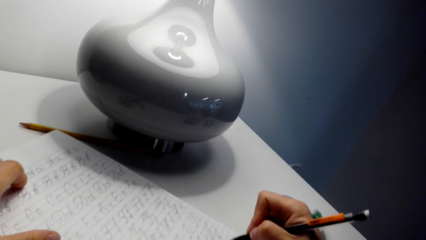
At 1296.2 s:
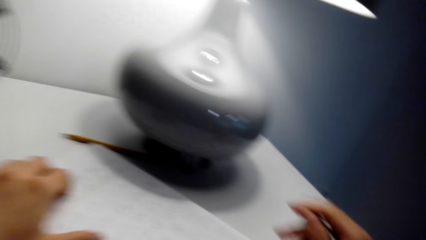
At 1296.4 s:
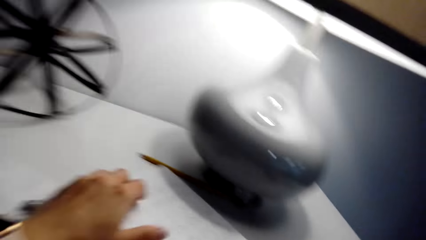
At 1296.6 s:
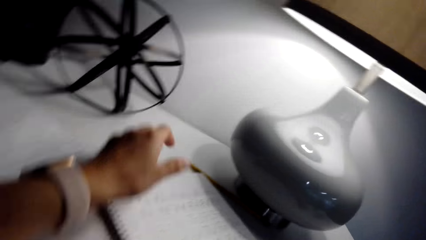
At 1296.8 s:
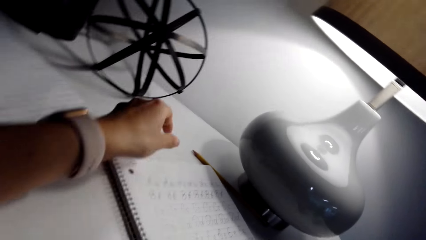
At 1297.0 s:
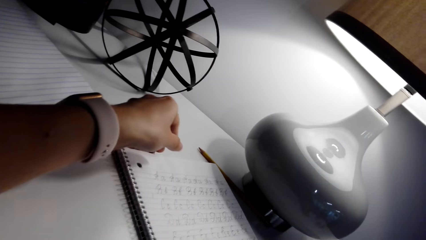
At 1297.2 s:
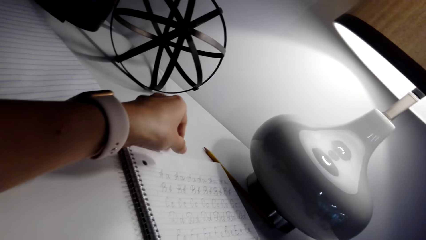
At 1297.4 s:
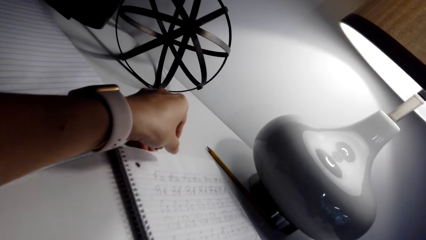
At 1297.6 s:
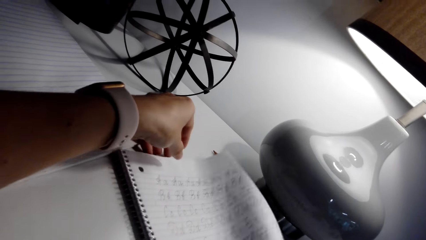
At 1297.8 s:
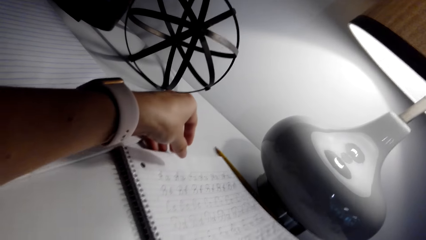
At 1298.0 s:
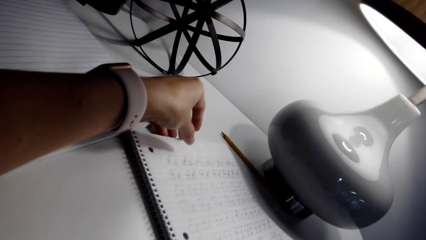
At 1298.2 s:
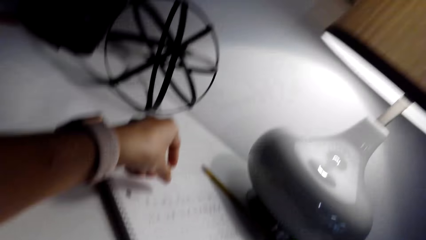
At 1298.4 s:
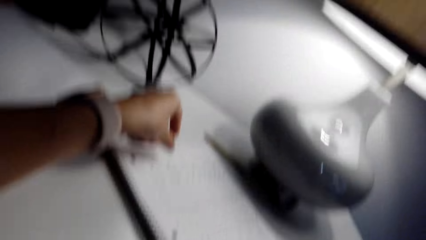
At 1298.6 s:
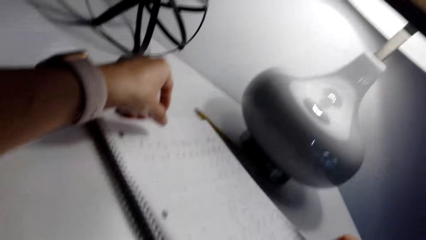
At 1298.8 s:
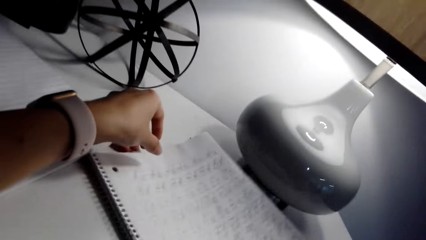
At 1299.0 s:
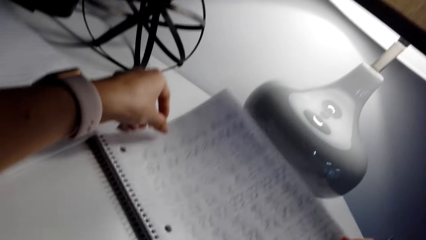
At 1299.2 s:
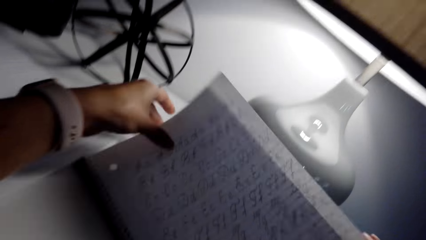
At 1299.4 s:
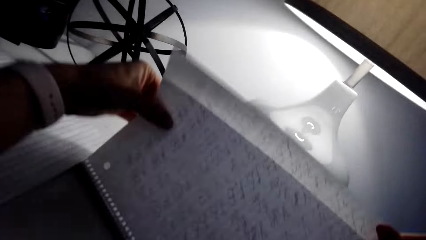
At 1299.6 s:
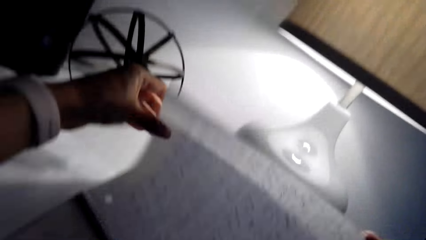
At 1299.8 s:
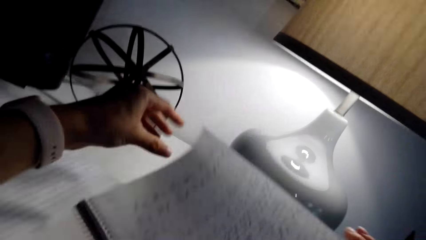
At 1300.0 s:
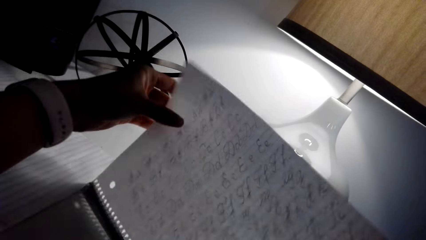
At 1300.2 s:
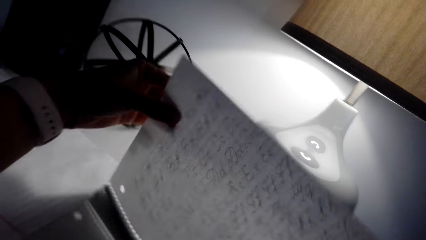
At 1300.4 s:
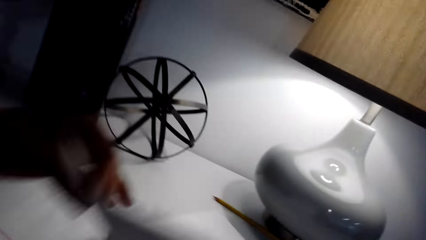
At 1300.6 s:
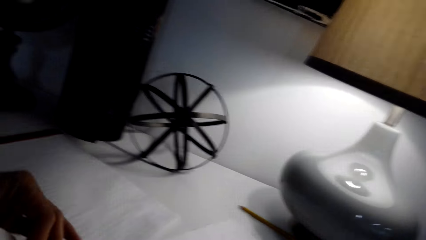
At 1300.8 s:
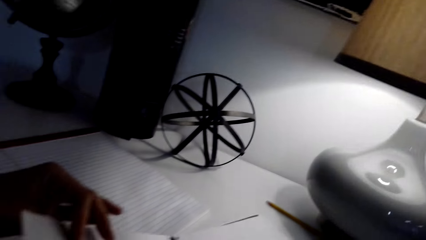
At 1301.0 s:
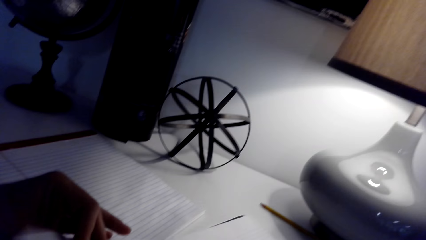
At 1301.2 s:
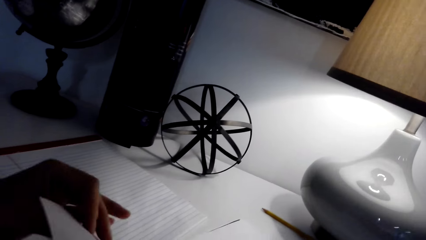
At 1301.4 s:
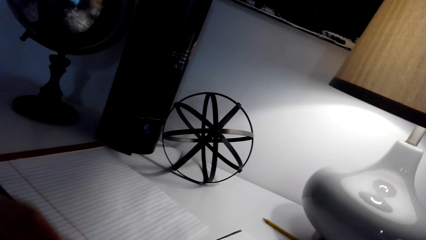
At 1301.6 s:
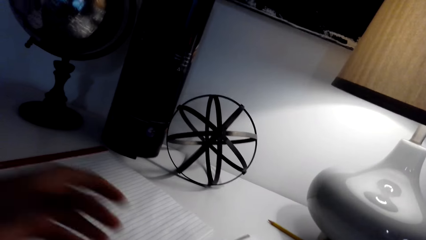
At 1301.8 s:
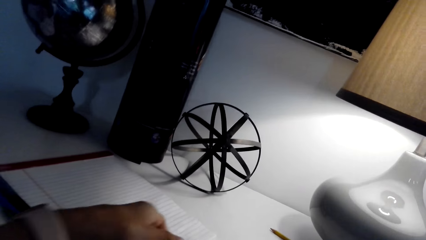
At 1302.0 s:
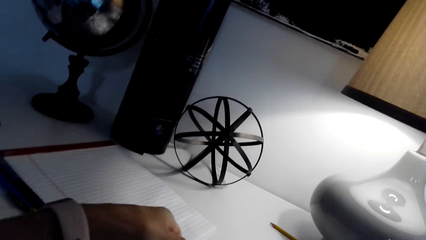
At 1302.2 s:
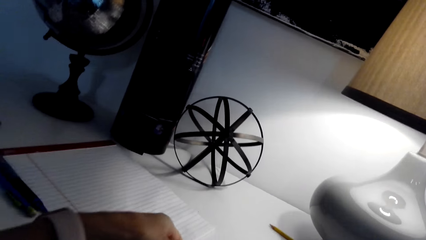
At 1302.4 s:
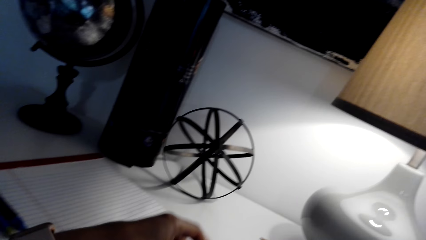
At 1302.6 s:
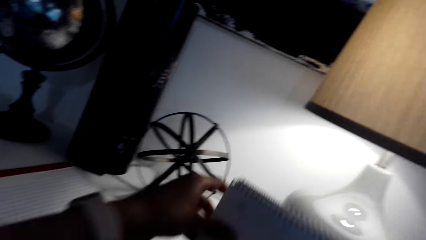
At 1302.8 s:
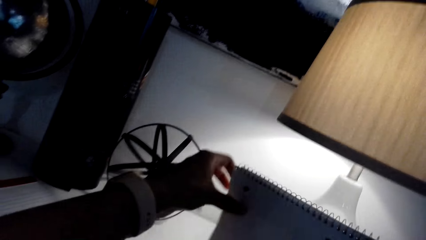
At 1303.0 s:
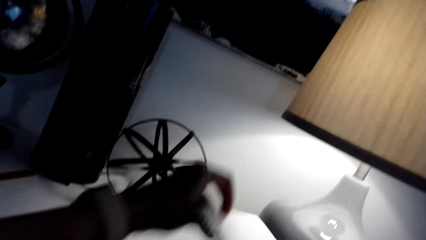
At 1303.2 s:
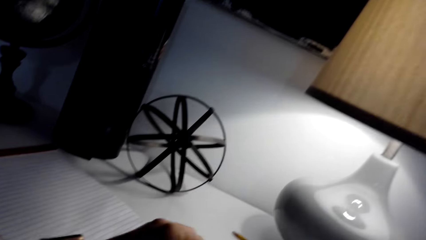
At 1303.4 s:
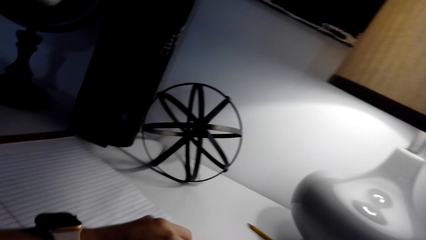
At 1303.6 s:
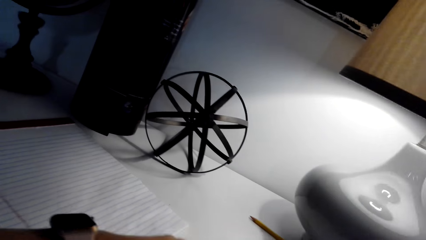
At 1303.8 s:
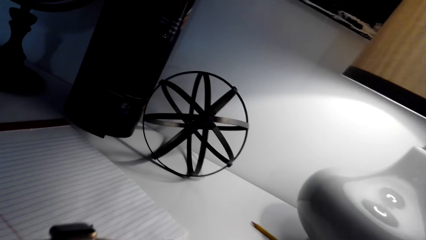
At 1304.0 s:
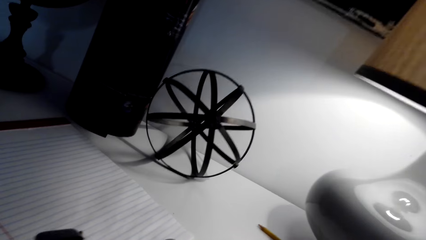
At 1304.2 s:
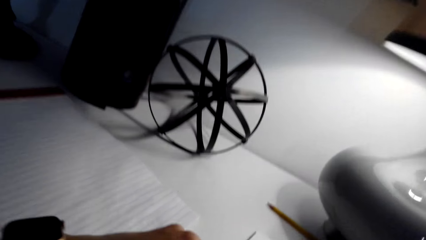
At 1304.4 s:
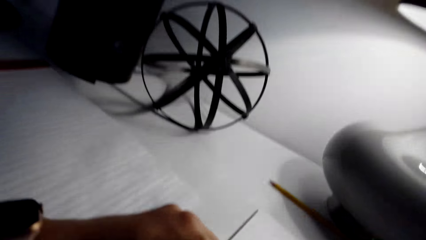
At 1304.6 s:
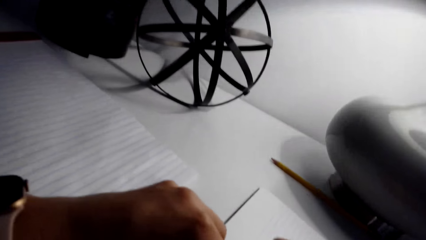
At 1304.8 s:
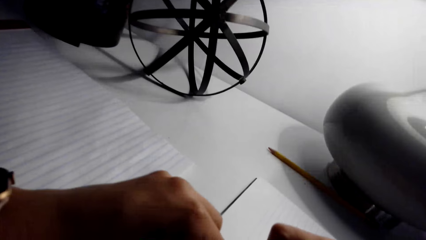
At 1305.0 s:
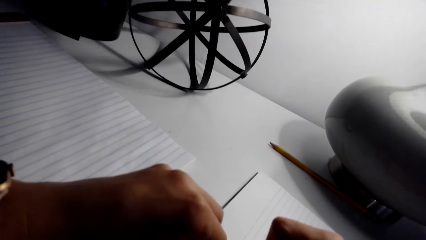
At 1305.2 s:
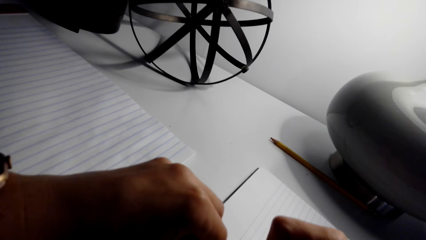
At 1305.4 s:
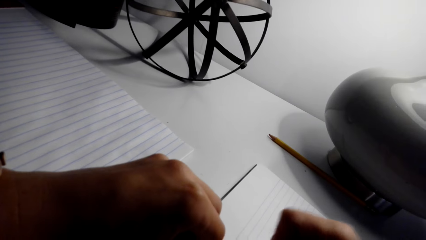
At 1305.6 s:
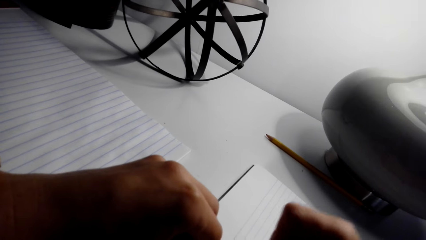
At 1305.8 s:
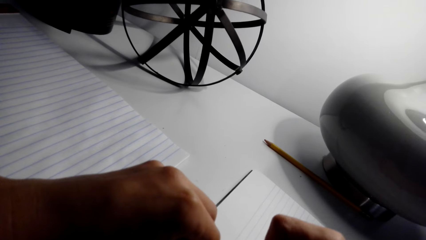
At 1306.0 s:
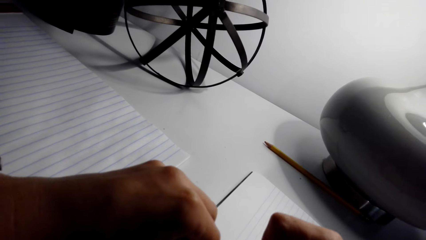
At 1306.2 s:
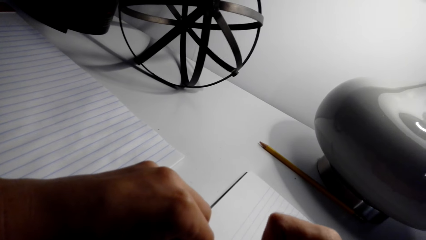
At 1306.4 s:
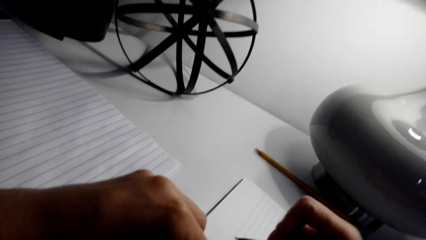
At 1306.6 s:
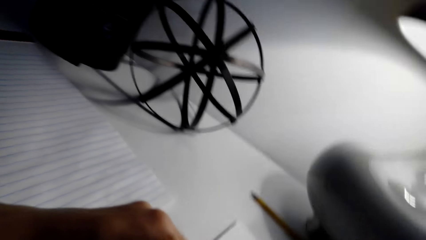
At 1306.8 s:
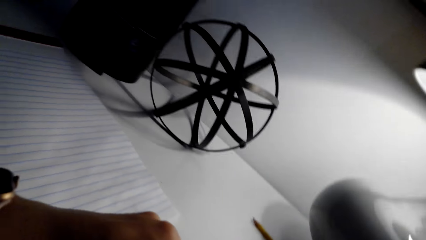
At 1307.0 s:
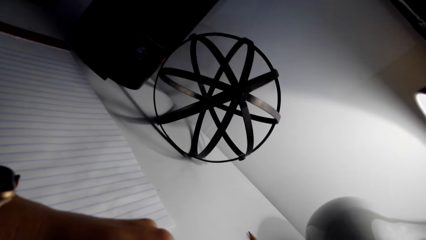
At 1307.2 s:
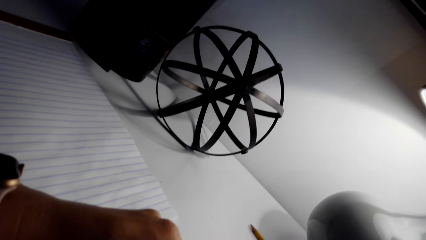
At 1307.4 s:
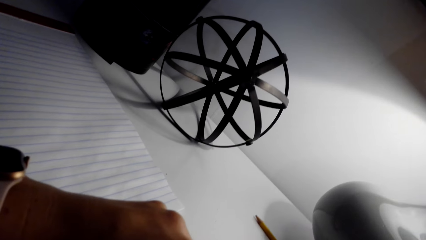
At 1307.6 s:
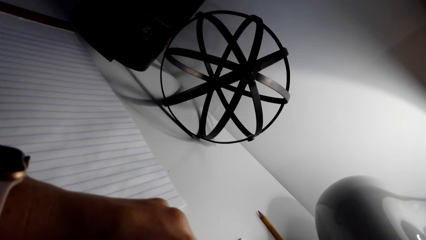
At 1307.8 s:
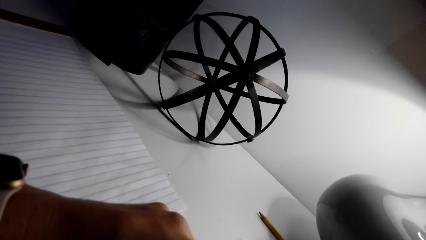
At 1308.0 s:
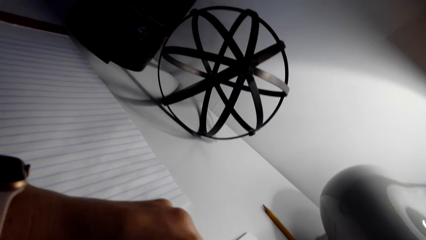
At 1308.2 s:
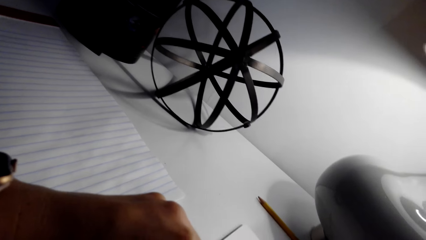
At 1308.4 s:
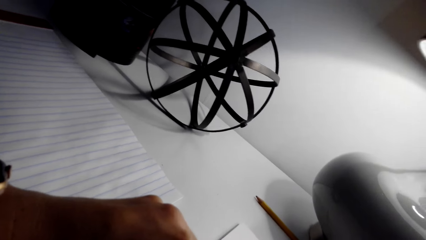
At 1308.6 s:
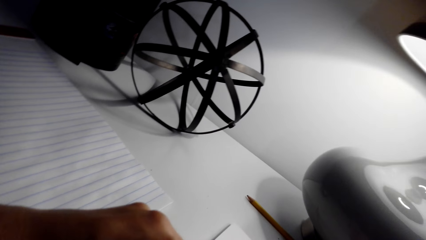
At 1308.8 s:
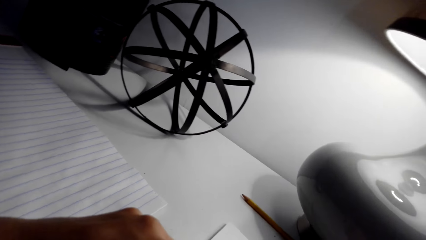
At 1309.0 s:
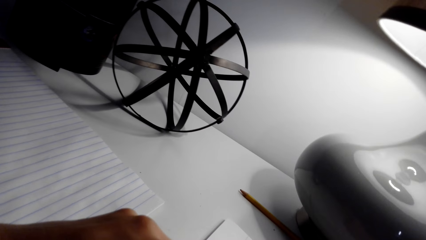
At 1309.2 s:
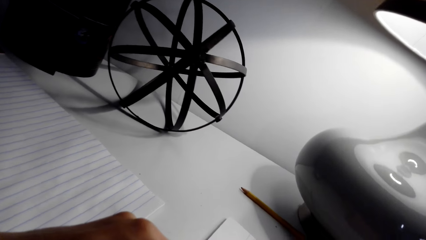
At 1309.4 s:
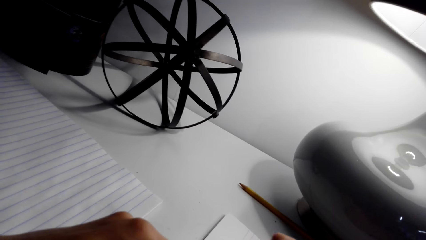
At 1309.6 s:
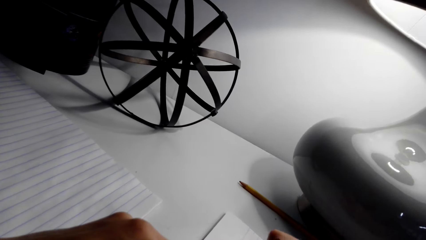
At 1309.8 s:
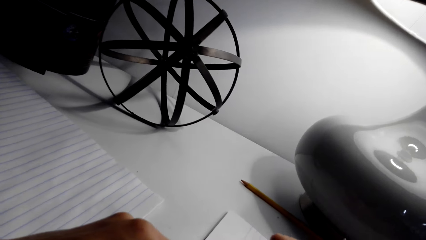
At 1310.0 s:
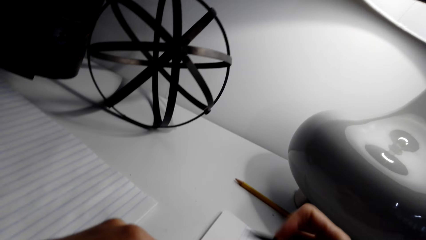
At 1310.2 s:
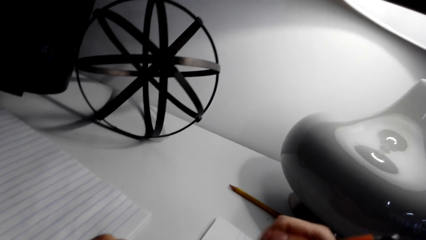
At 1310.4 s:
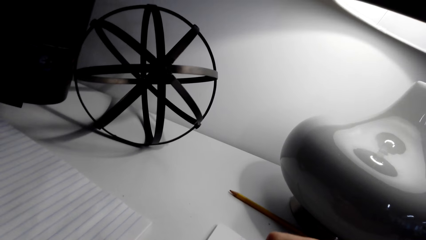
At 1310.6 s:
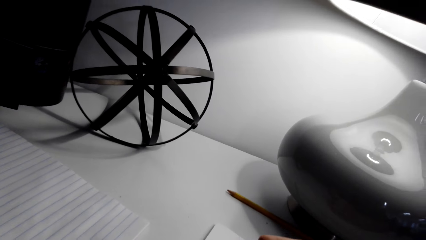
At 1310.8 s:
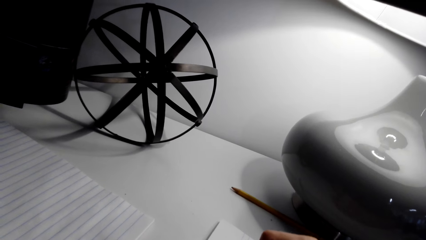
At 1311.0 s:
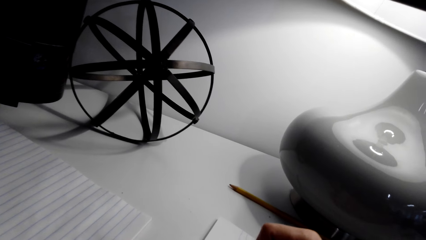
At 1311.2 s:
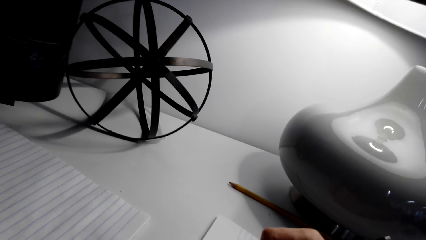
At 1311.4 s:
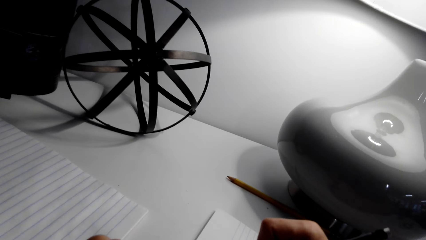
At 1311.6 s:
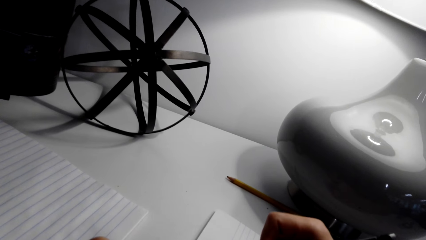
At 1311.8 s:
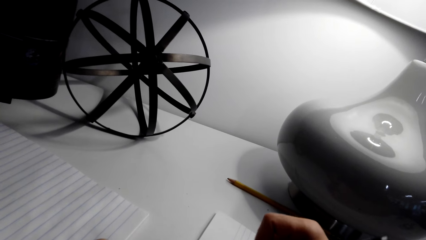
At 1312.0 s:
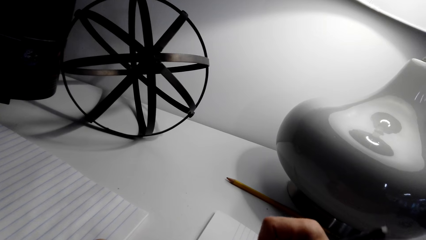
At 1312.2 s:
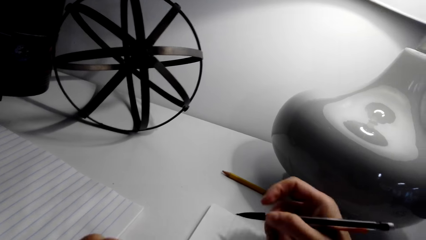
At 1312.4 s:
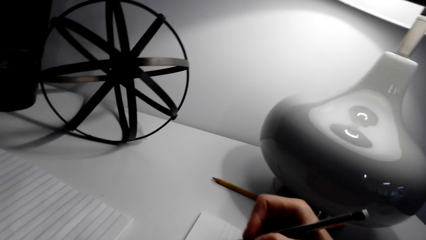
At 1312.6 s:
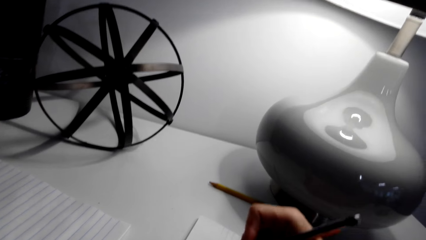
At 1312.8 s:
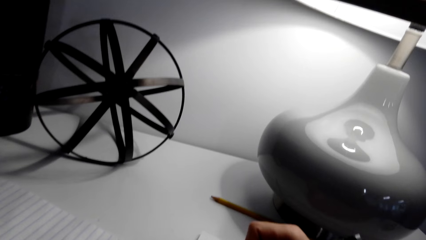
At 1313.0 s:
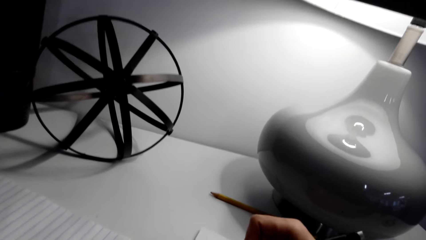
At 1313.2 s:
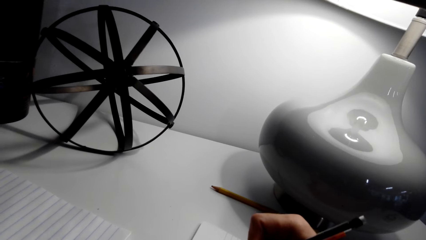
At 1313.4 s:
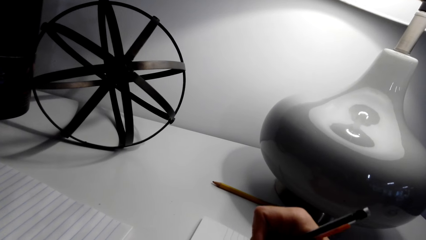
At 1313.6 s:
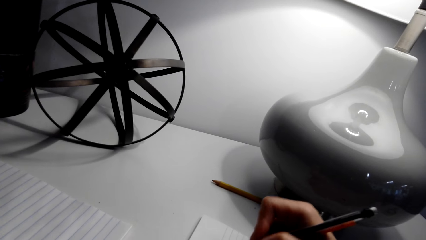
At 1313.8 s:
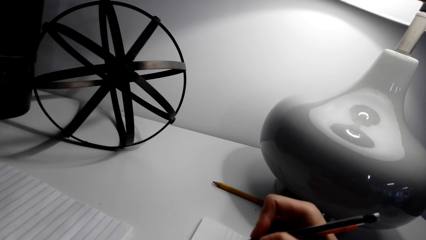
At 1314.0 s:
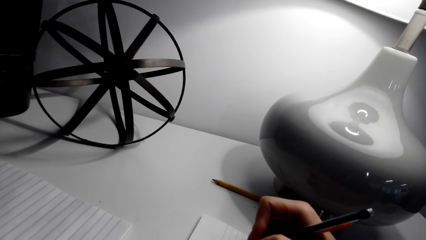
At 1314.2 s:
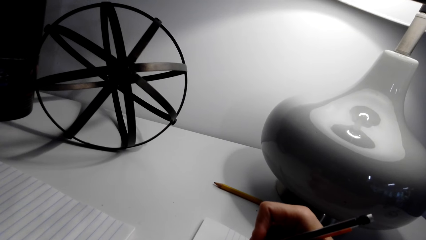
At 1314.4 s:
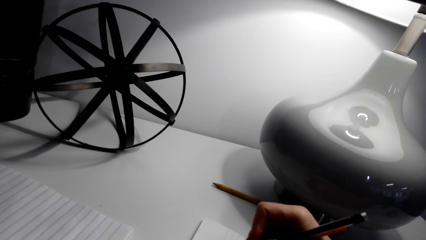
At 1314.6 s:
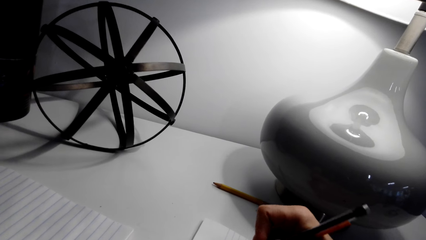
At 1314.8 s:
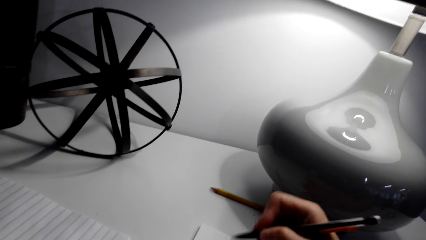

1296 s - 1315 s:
A person talks with the camera wearer. The camera wearer holds a book and turns a book page. They look around. They turn the book. They open a page on the notebook. They put the book on the table. They write on the notebook with a pen or pencil. The person talks with the camera wearer. The camera wearer looks around. They write on the book with the pencil. They talk with the person. They write on the notebook with the pen.
